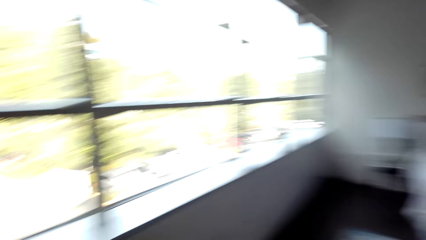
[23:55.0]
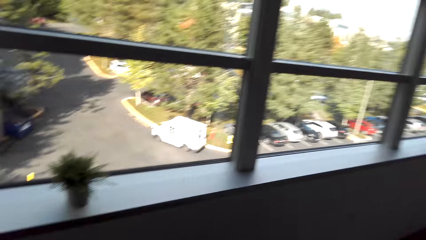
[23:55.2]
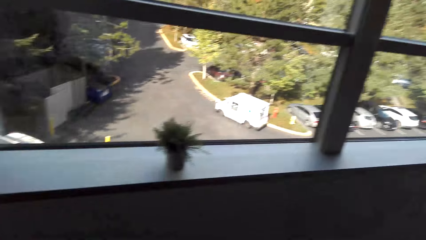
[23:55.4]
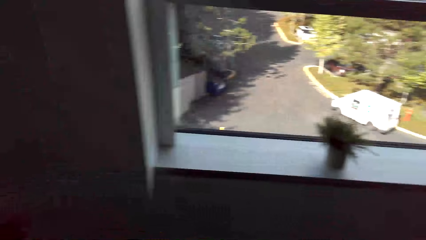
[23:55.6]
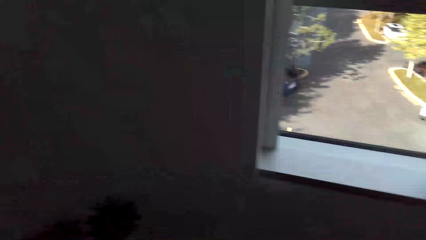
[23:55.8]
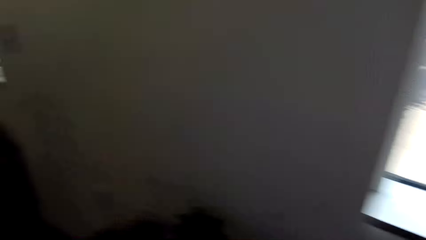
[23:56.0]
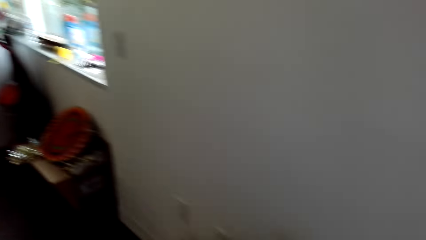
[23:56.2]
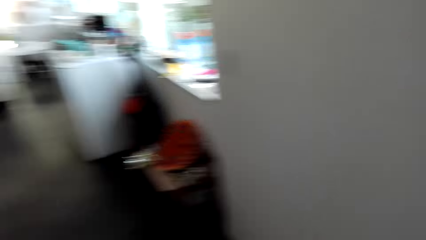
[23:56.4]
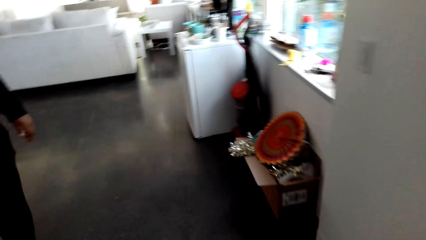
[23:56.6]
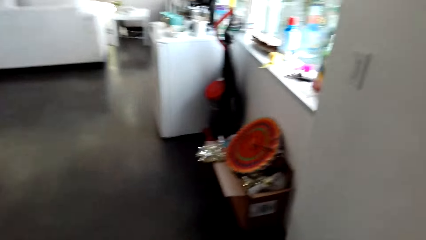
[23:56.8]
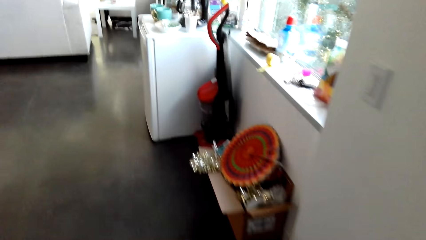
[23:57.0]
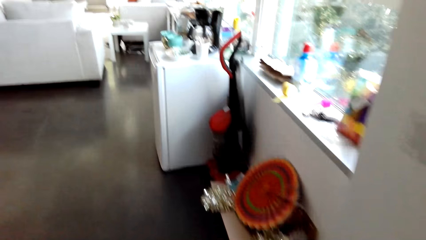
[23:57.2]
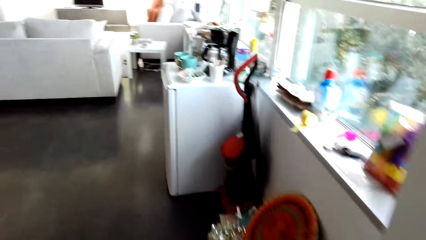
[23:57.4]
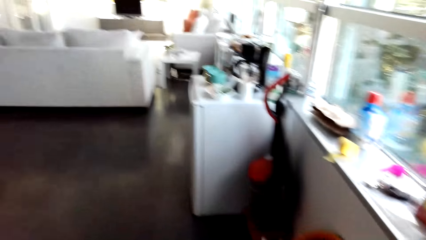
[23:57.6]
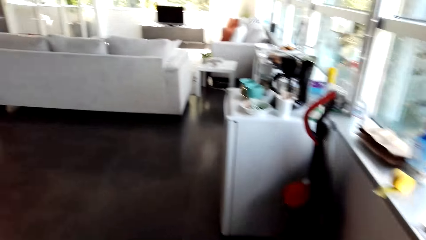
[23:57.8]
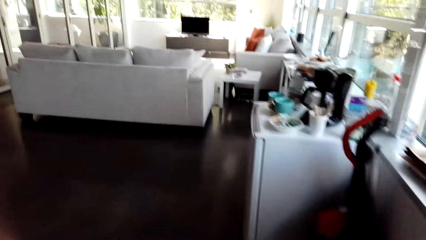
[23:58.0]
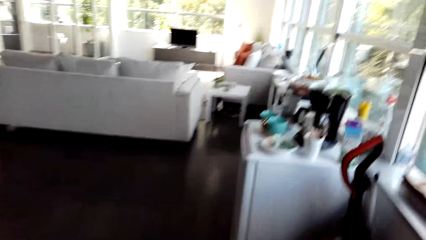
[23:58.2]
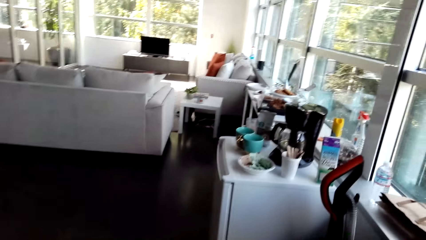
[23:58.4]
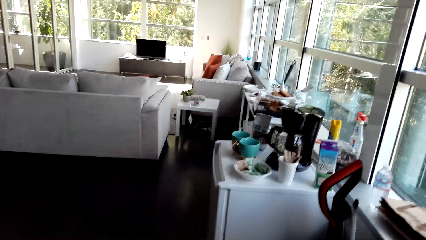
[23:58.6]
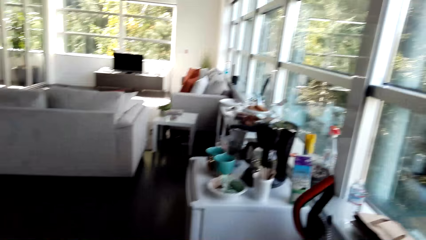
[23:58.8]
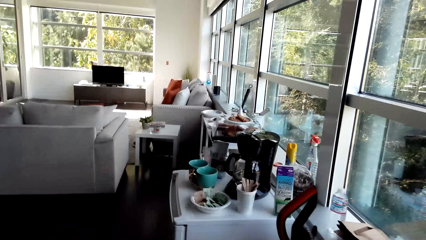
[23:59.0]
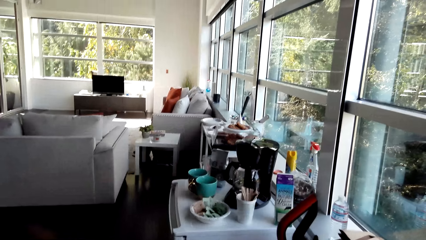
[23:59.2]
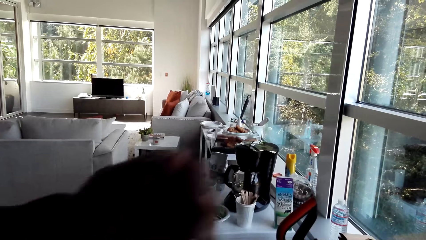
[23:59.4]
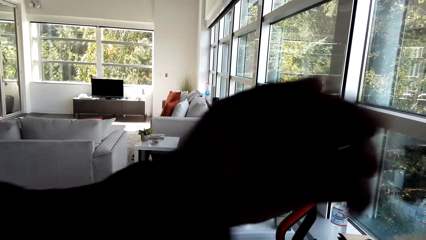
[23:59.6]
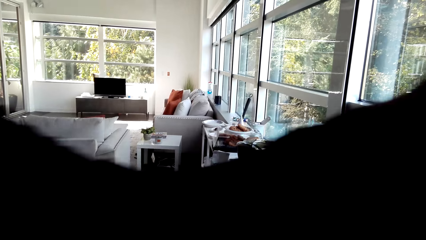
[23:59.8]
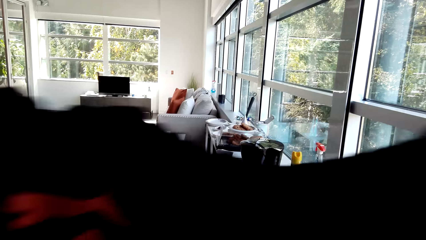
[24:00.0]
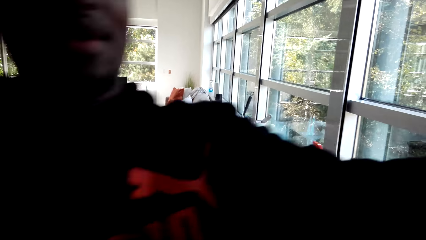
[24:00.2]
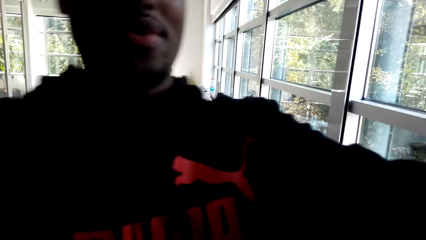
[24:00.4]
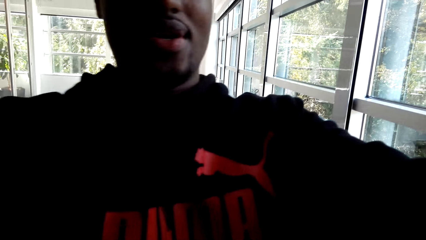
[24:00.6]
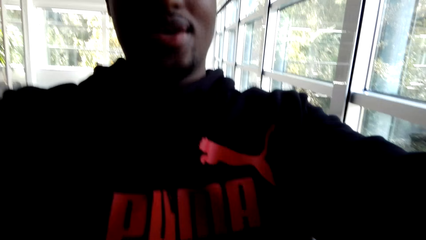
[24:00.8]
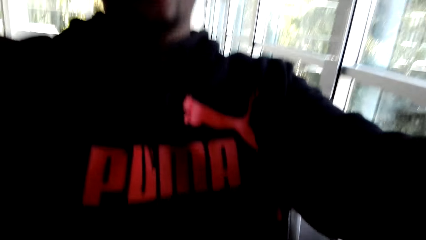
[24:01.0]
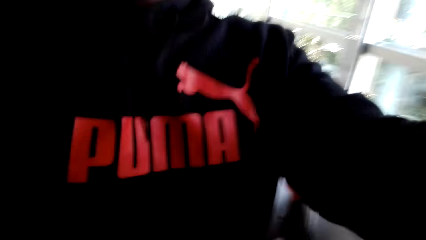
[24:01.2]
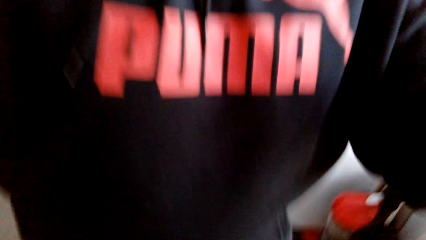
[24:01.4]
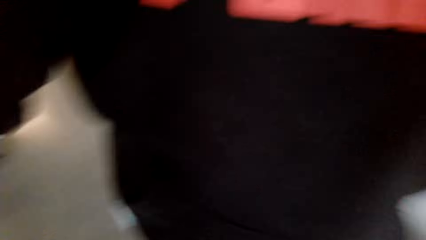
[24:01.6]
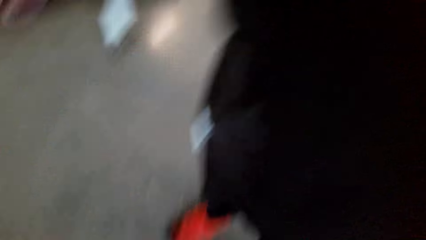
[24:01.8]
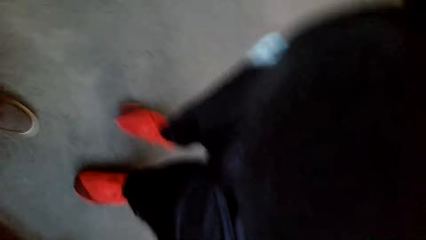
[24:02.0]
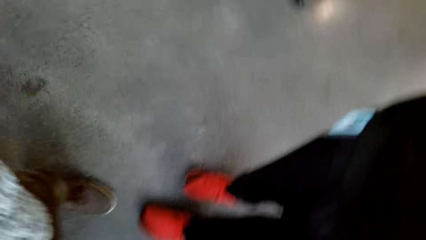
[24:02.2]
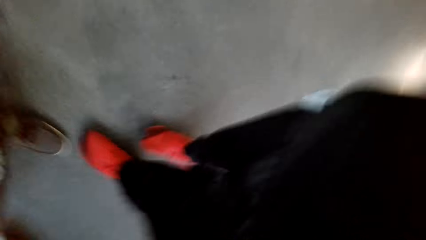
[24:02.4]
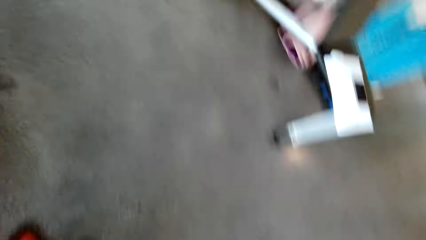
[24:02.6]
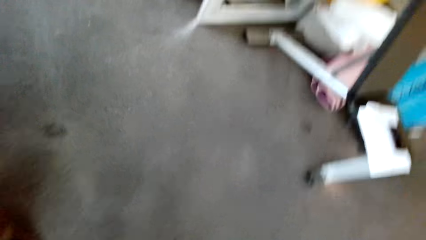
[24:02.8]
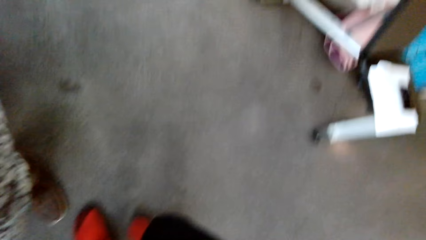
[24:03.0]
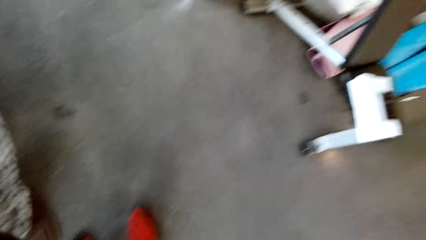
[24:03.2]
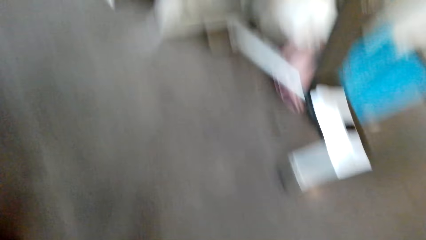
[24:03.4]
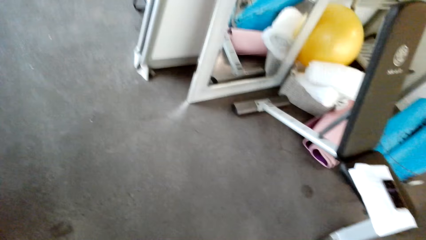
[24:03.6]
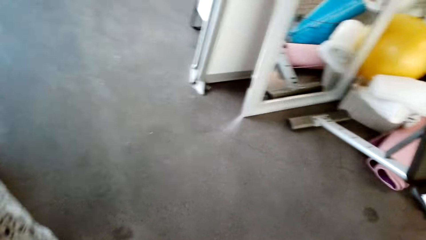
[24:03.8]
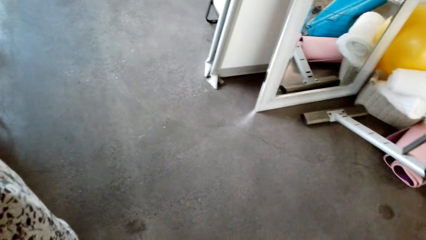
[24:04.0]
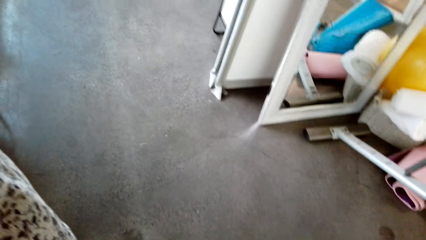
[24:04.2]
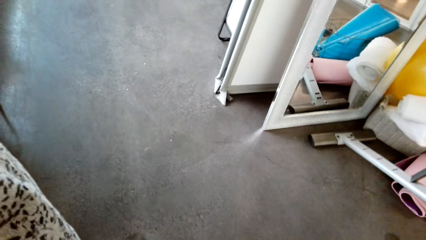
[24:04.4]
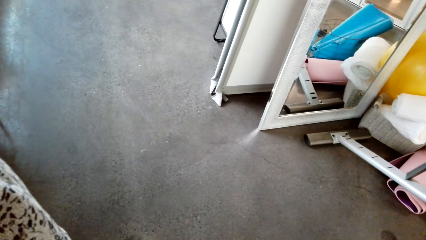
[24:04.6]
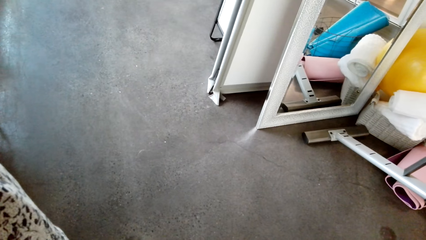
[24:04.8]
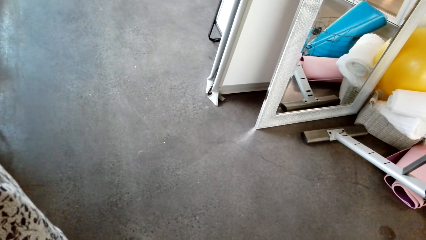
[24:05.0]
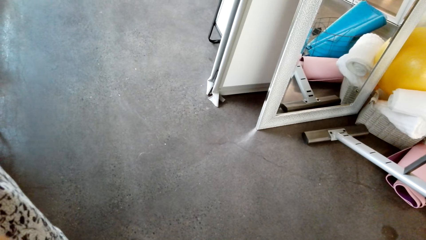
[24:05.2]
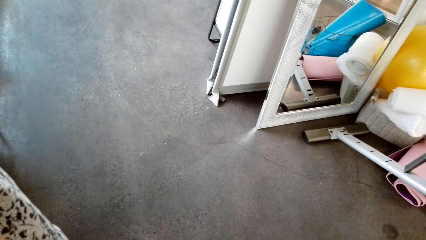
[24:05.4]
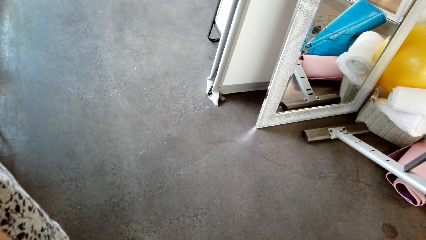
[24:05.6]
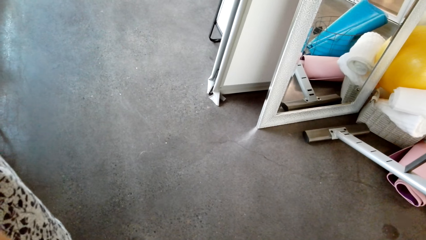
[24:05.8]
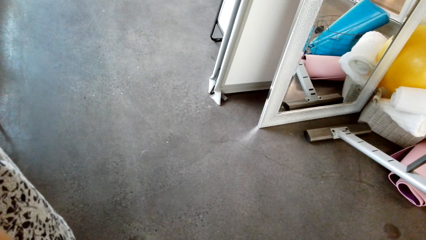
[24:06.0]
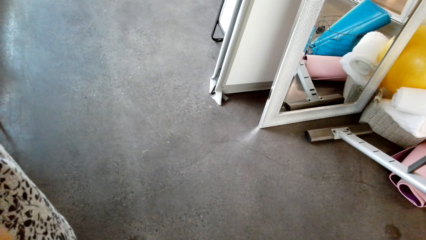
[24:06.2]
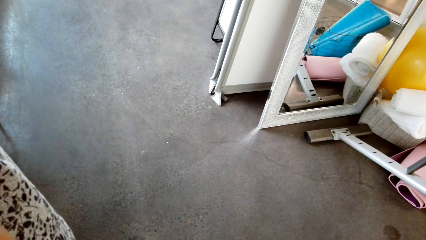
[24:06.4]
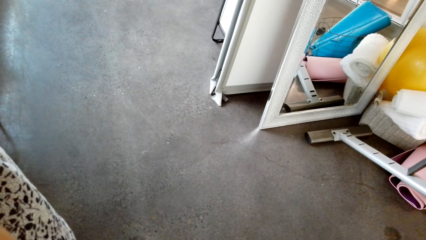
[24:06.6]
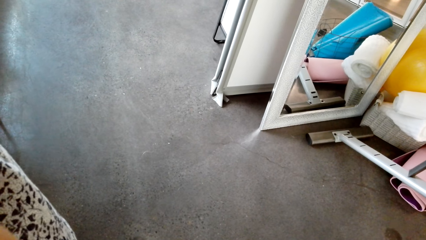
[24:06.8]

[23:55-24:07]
The camera wearer walks around the house. A man stands in front of the camera wearer. The man picks the camera from the camera wearer. The camera wearer looks around.
